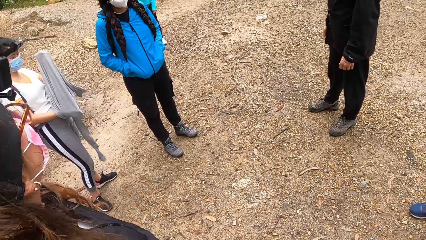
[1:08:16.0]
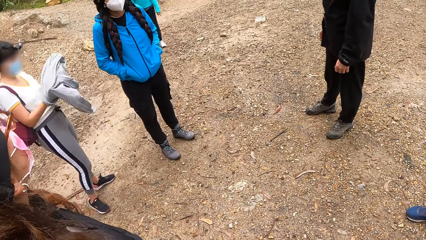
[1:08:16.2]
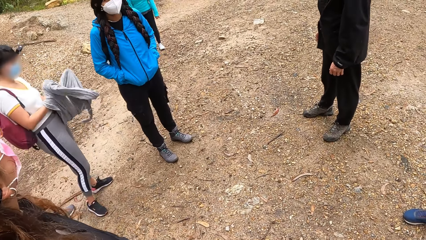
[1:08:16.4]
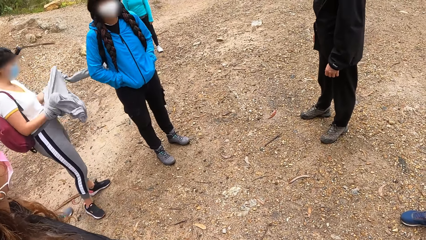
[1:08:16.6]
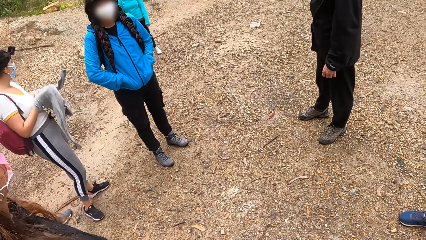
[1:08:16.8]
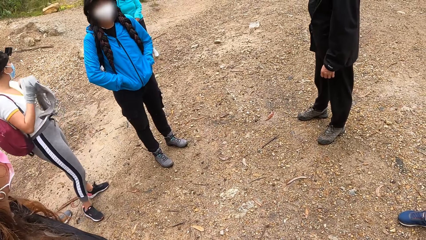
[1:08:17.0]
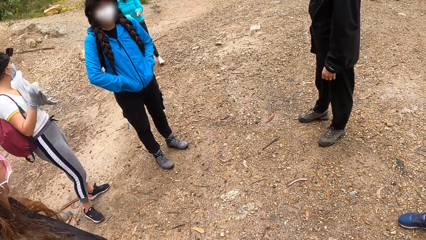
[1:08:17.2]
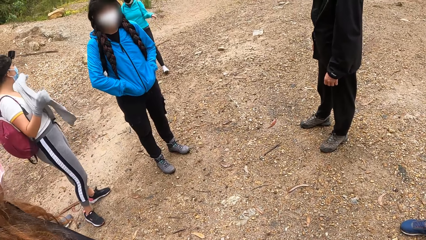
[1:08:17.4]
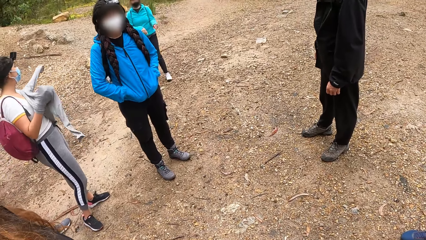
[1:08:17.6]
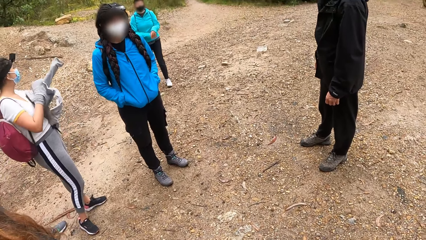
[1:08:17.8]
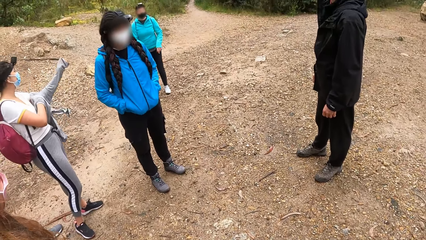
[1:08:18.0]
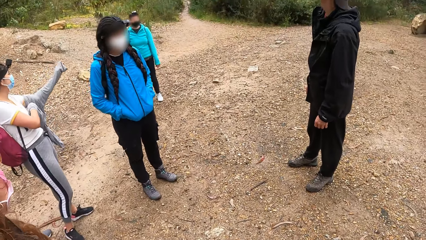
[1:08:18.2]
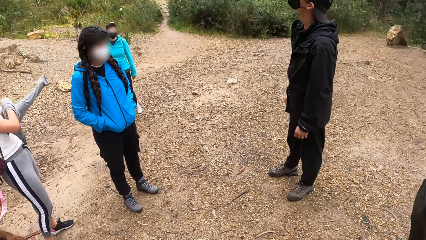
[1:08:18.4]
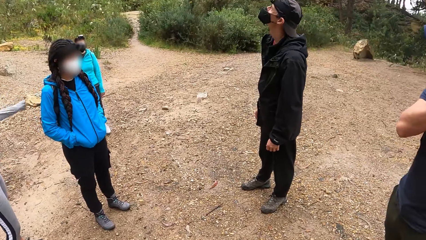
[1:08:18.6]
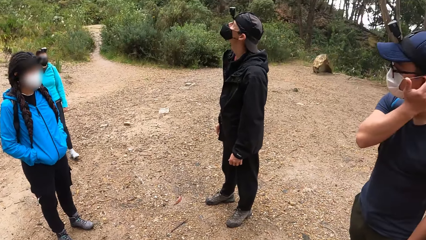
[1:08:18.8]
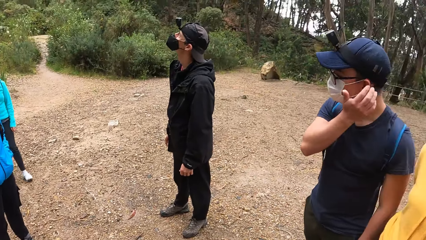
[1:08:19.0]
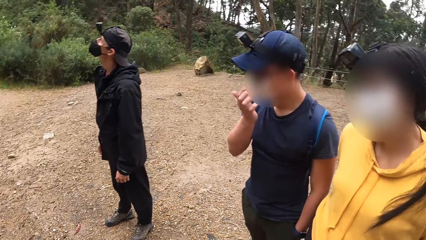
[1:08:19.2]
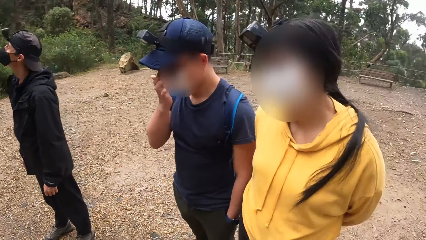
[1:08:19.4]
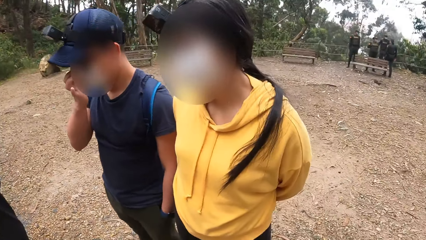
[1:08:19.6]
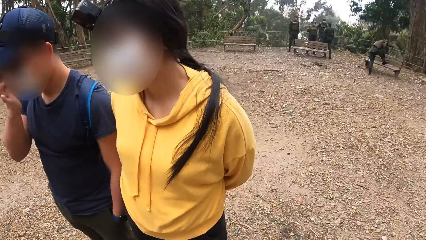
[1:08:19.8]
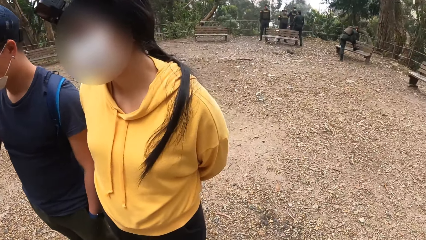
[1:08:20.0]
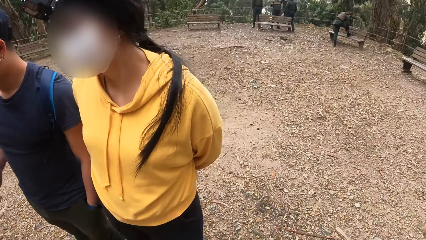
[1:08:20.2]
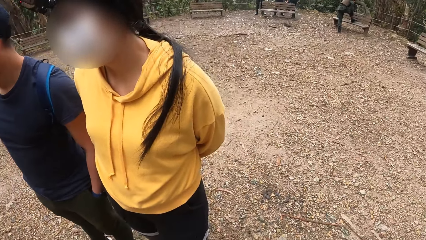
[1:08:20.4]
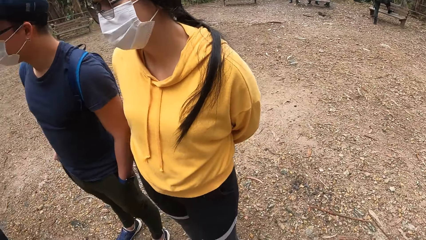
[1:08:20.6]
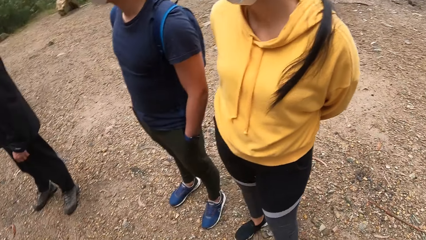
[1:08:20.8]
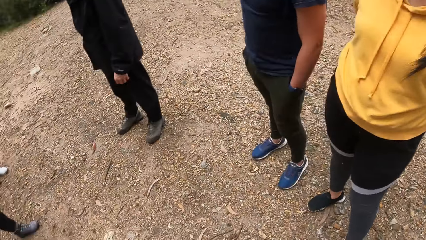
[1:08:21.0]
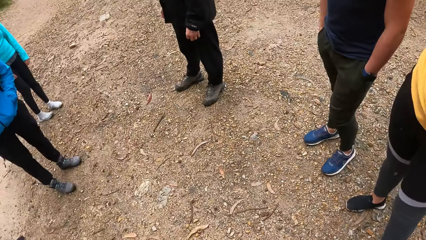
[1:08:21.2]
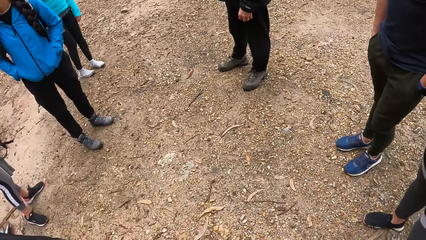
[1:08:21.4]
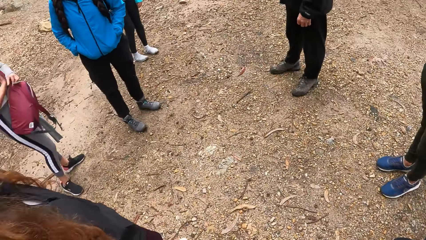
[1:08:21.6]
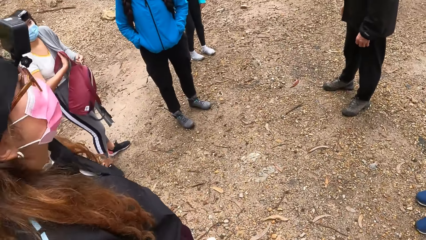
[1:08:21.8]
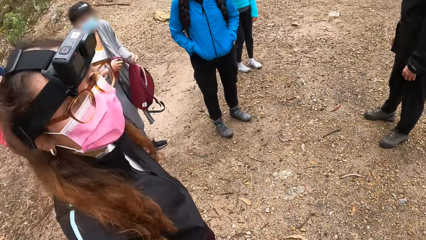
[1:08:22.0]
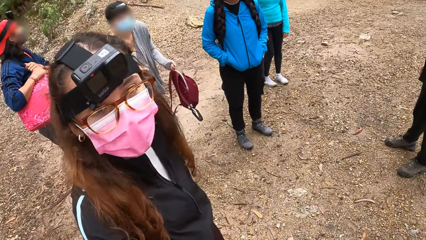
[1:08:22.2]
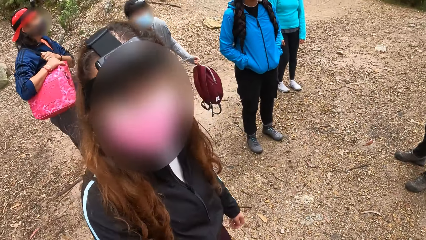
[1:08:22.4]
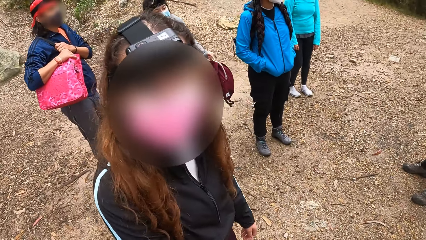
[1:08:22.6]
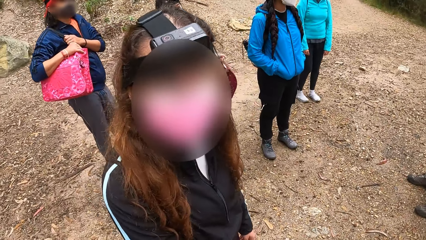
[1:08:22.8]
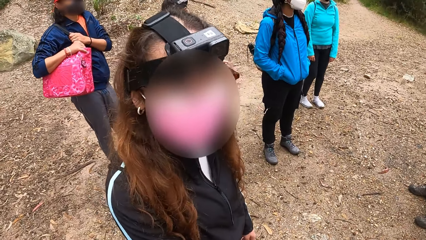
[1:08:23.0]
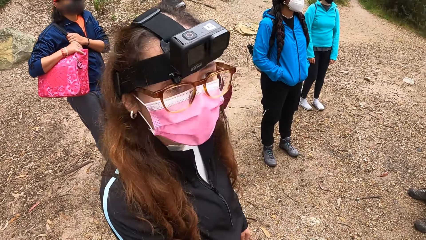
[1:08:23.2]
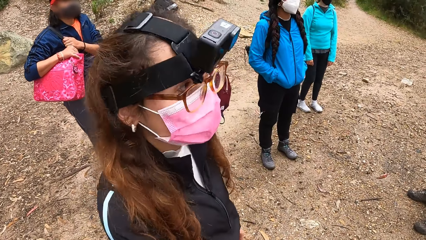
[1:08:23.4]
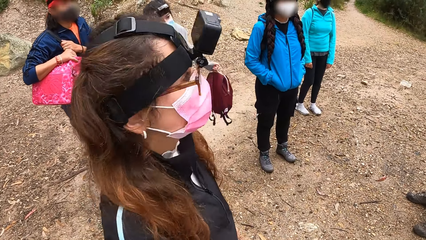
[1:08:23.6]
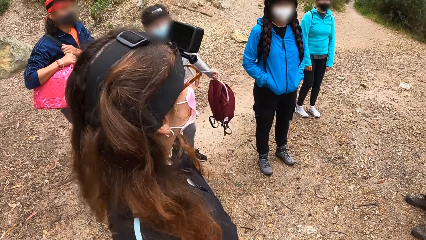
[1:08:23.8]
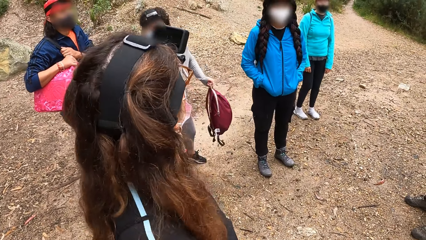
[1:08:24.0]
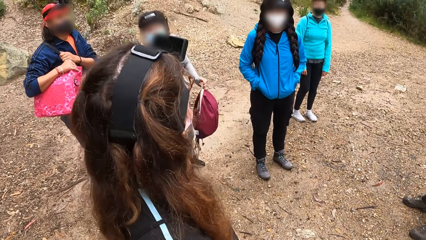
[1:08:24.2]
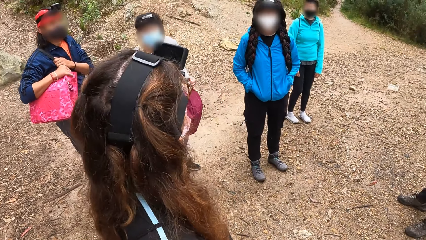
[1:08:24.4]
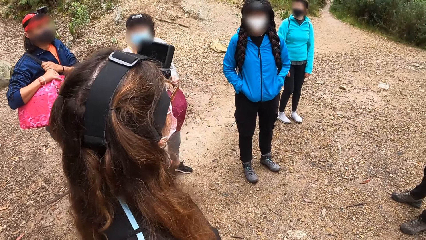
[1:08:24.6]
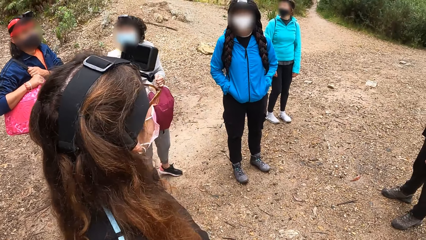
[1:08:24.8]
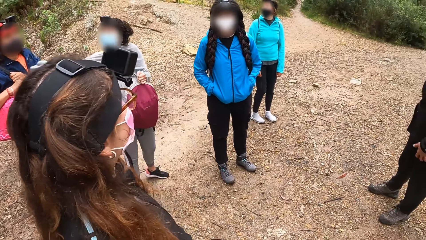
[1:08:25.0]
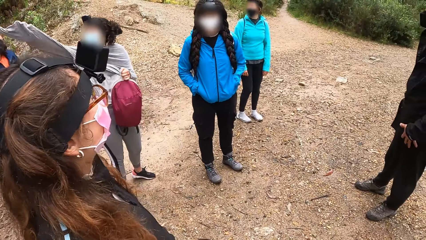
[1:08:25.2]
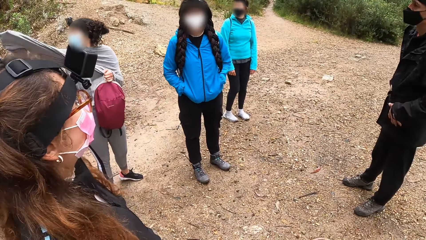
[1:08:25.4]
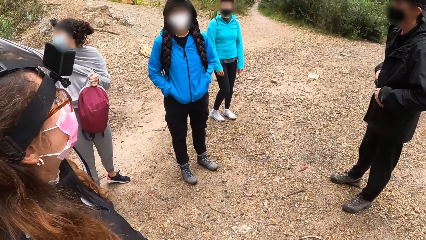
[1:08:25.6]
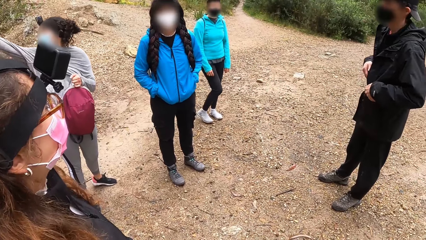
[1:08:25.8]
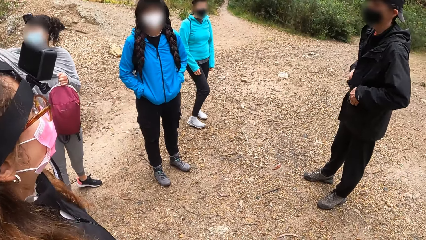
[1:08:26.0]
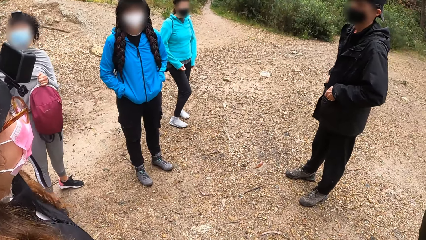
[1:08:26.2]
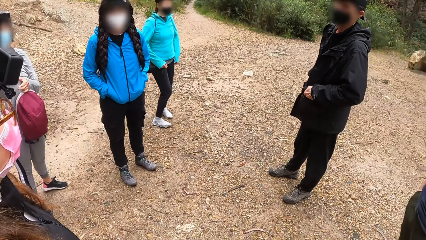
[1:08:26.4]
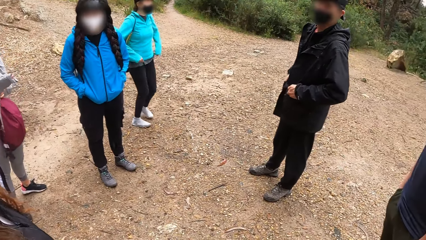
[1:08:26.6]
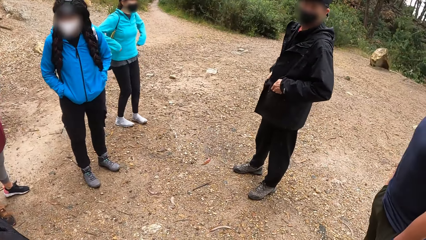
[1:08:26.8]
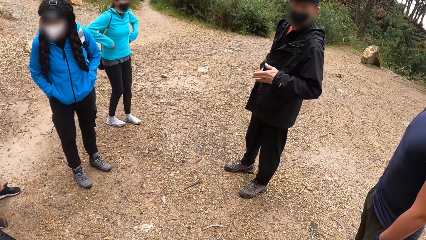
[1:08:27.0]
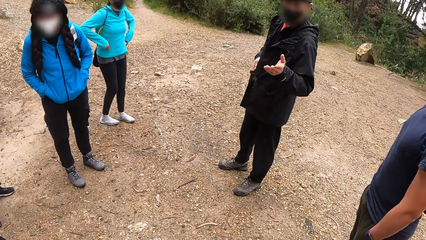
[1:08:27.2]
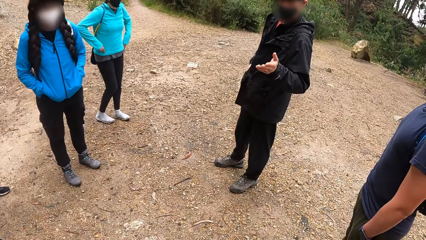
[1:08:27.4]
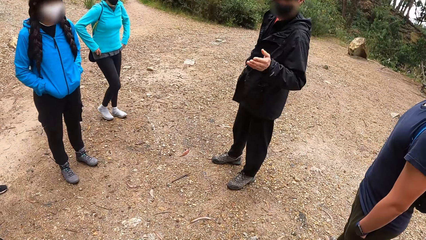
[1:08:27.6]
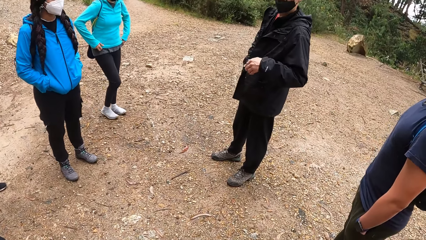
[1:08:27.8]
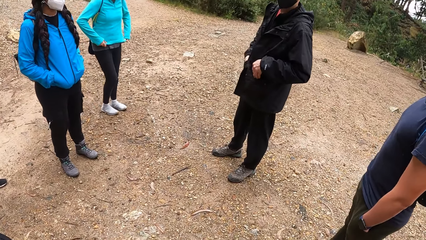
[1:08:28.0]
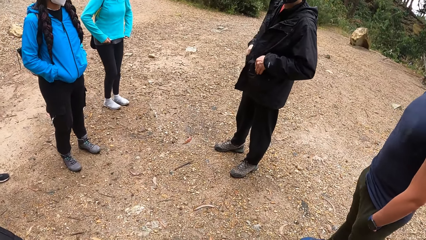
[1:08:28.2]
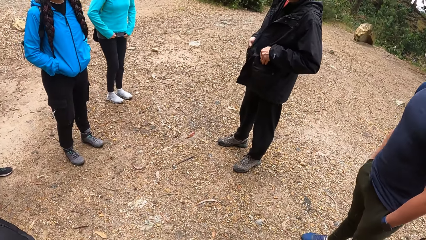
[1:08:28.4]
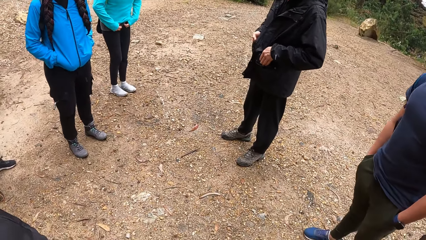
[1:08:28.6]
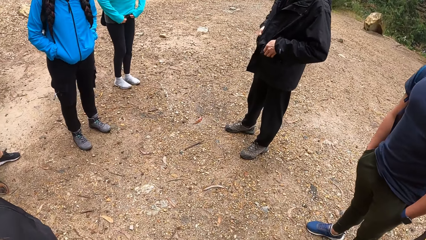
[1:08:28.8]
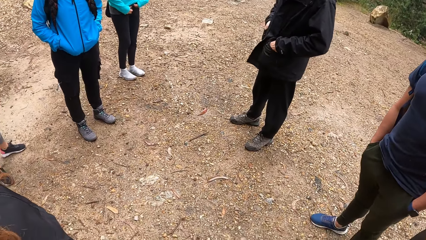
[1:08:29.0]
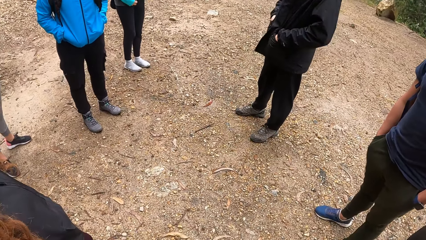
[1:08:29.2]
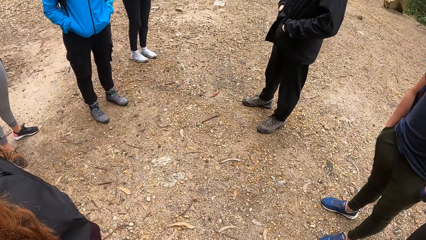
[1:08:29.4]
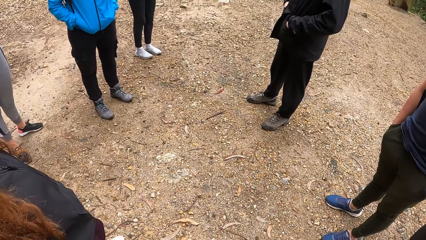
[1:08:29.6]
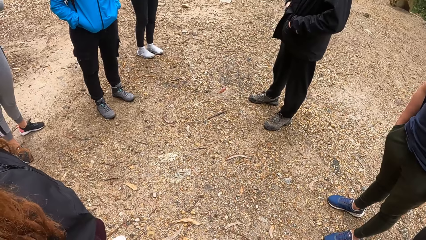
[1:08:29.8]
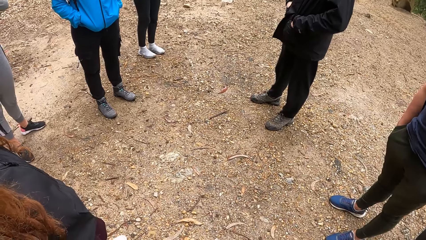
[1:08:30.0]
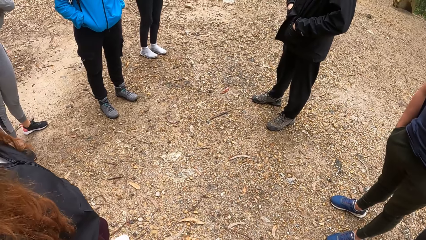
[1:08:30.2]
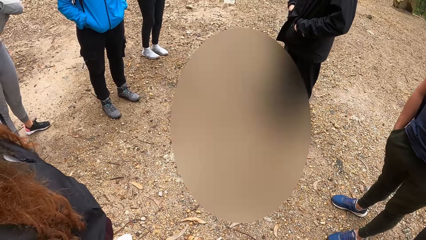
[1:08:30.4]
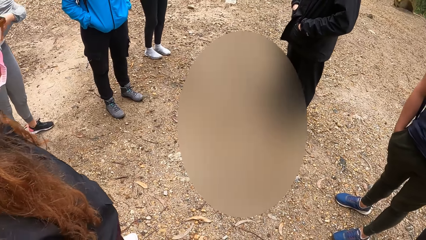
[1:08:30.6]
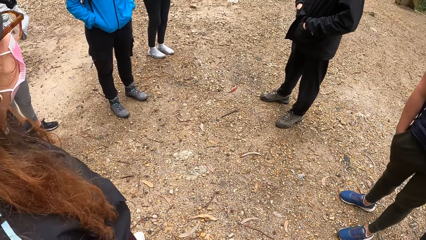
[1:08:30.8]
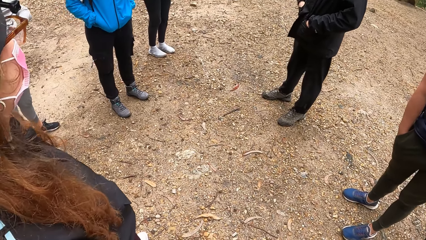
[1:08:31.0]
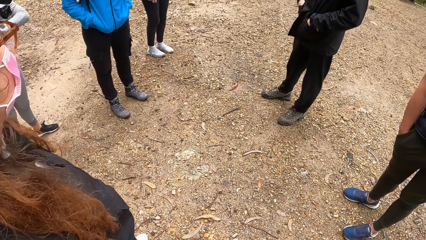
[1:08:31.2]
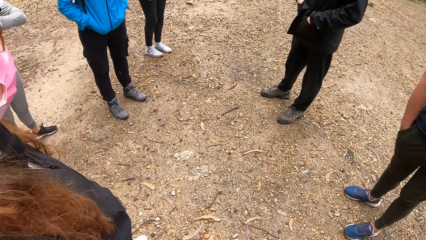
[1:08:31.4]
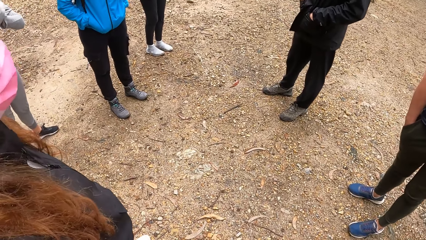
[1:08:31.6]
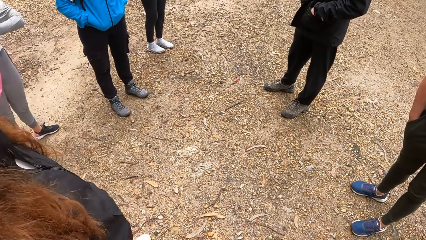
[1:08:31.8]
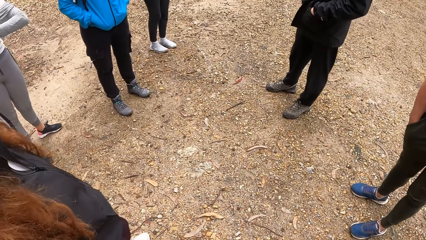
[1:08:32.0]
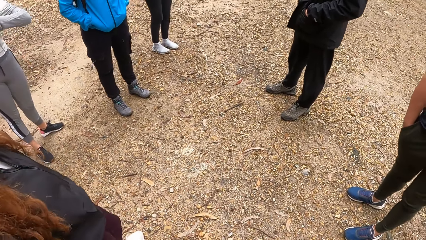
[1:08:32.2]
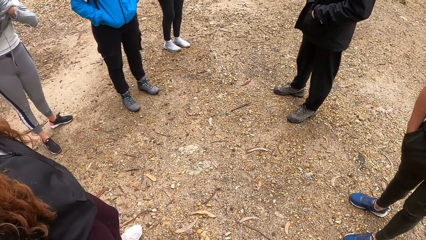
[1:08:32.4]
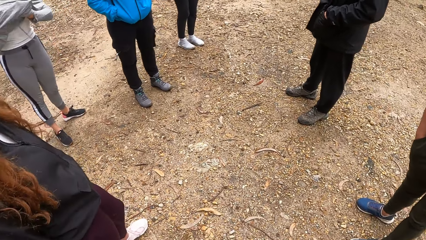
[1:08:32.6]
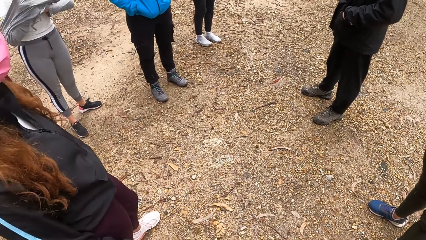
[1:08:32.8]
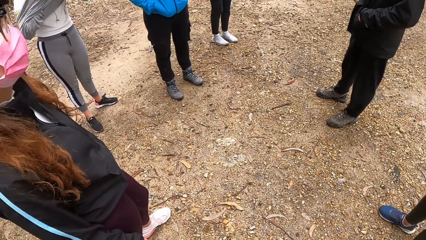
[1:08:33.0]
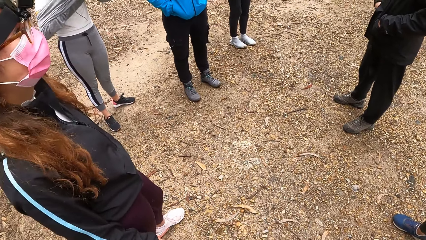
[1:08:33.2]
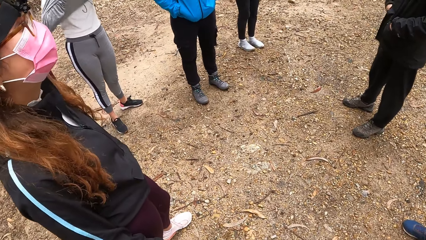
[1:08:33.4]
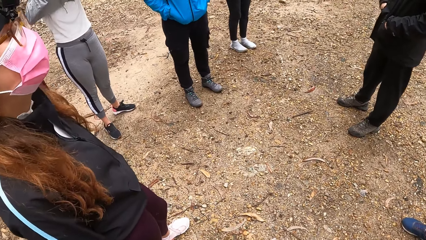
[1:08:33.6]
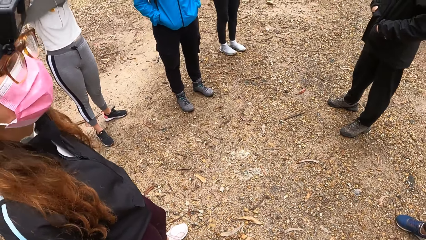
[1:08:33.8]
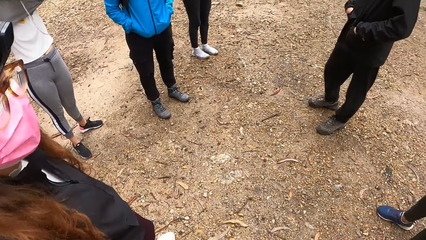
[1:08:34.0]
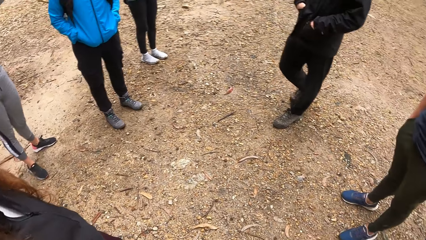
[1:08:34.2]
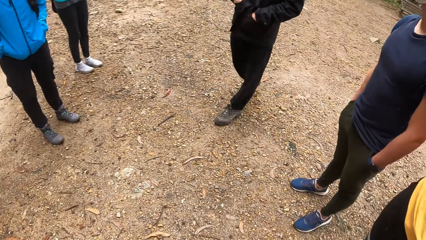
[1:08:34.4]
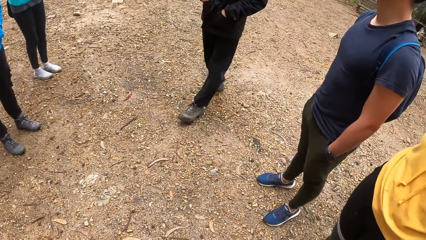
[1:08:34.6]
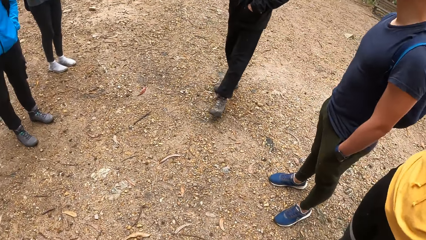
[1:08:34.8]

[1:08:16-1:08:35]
A woman wears a sweater. A man rubs his left ear with his right hand. He adjusts his glasses on his face with his right hand. The camera wearer converses with friends. Another woman puts her hoodie on with both hands.
